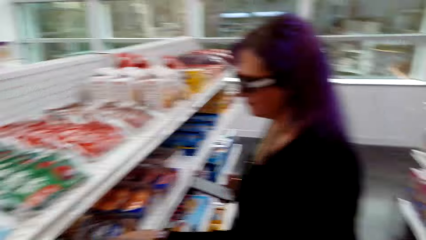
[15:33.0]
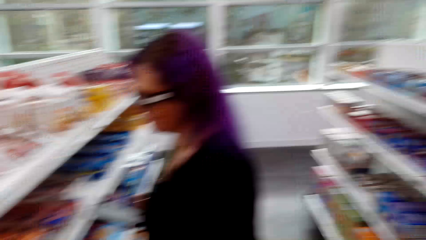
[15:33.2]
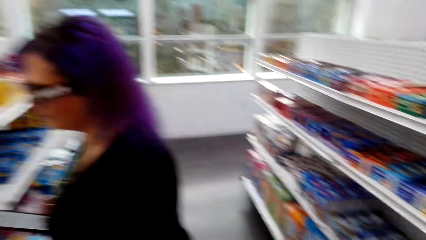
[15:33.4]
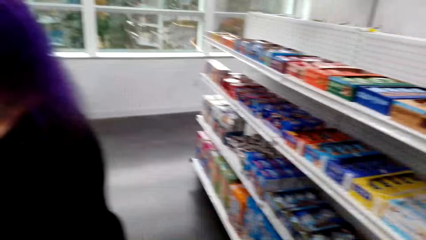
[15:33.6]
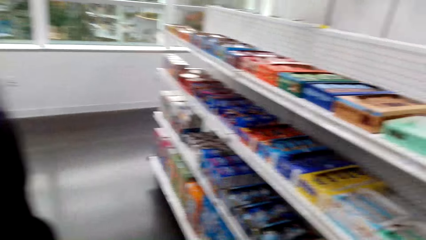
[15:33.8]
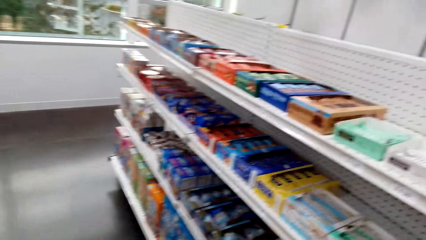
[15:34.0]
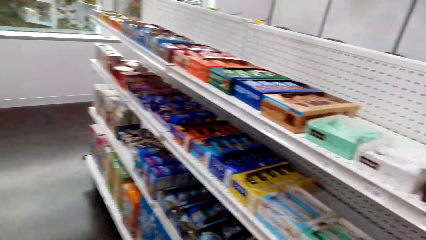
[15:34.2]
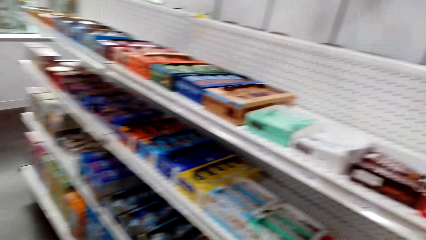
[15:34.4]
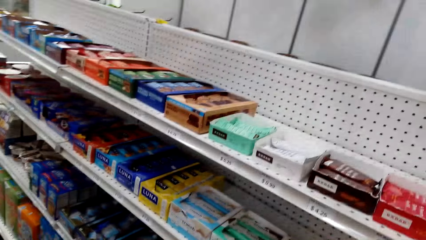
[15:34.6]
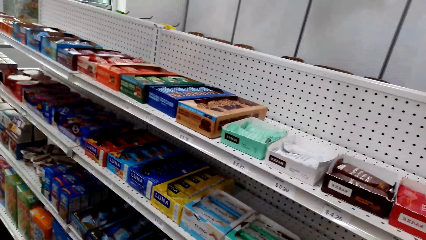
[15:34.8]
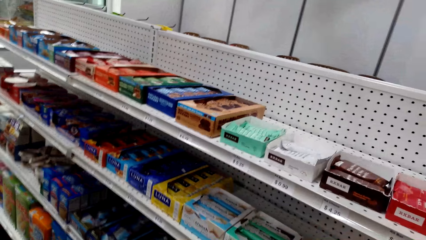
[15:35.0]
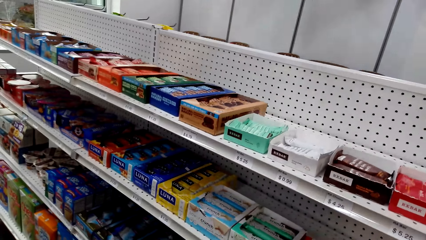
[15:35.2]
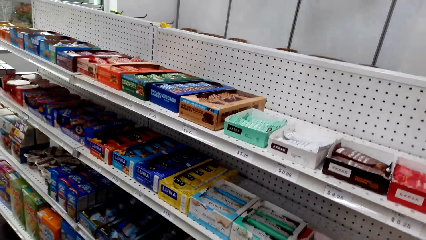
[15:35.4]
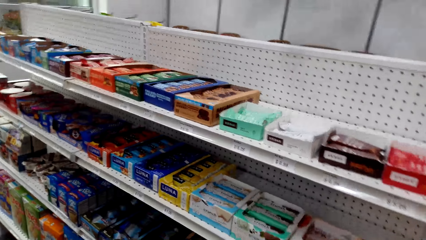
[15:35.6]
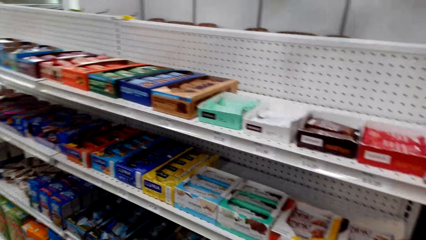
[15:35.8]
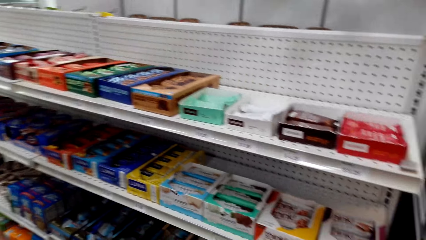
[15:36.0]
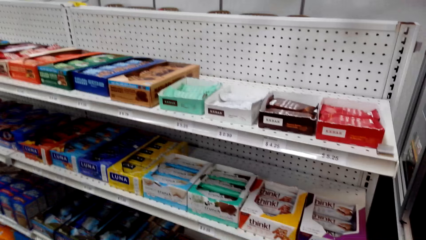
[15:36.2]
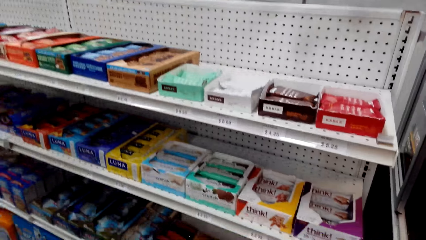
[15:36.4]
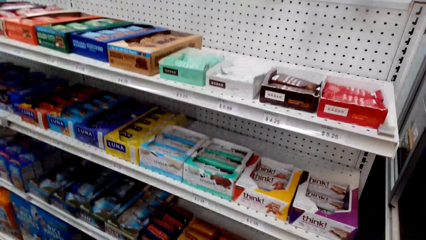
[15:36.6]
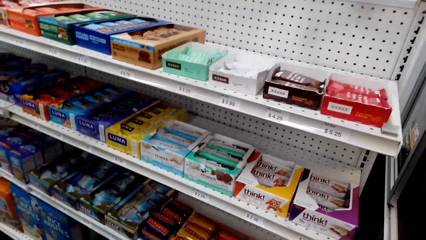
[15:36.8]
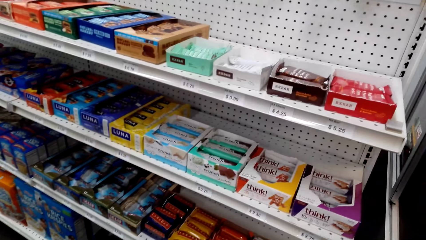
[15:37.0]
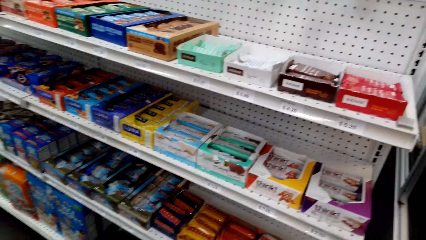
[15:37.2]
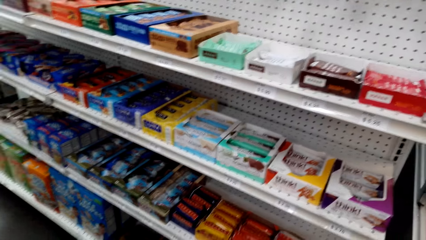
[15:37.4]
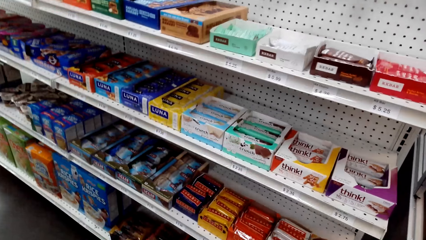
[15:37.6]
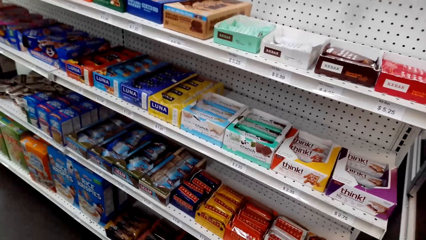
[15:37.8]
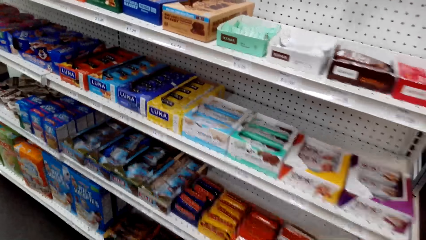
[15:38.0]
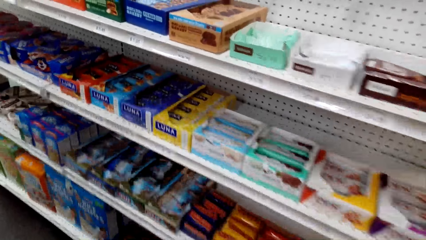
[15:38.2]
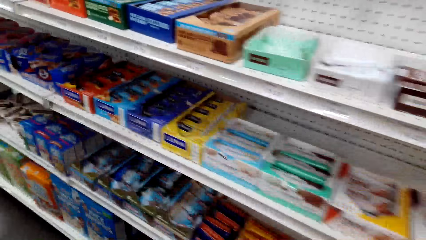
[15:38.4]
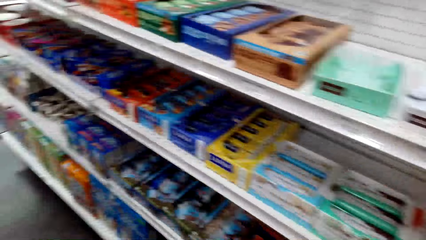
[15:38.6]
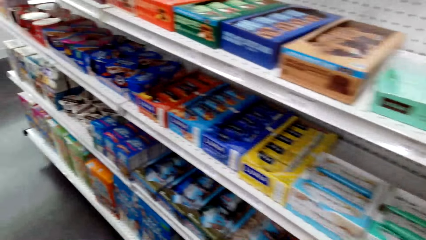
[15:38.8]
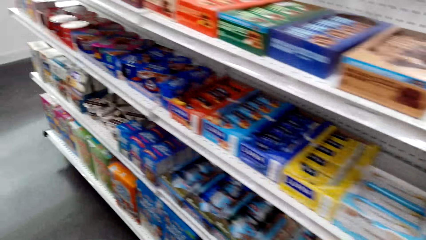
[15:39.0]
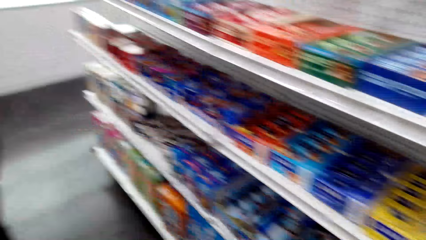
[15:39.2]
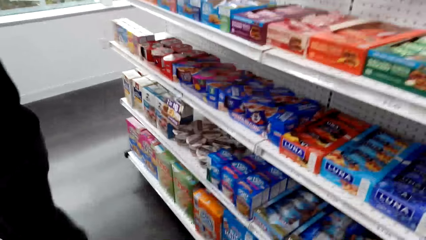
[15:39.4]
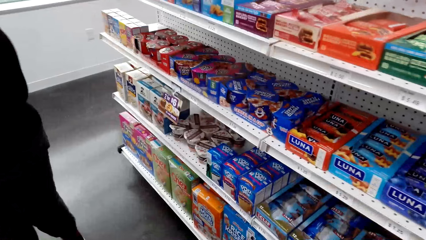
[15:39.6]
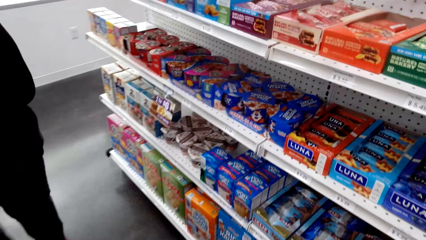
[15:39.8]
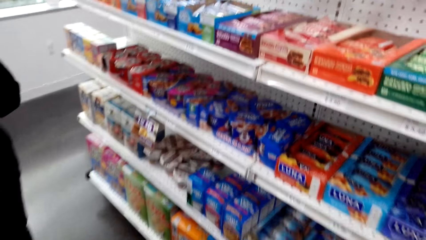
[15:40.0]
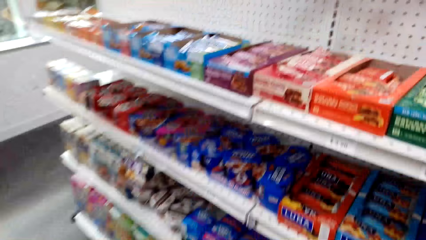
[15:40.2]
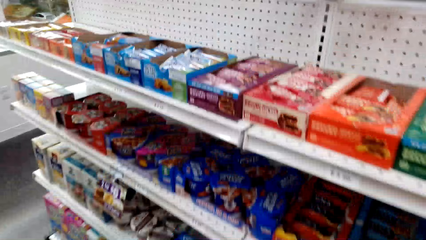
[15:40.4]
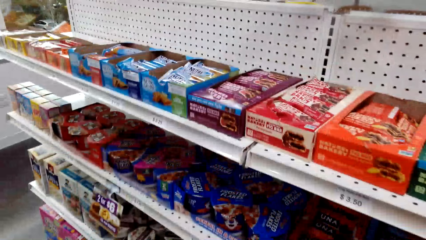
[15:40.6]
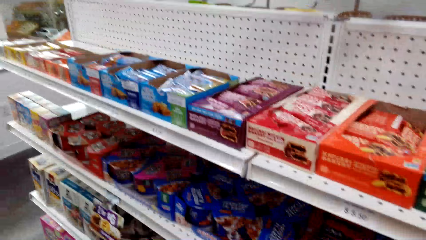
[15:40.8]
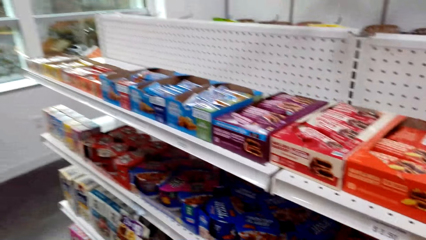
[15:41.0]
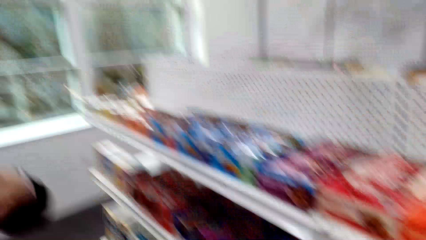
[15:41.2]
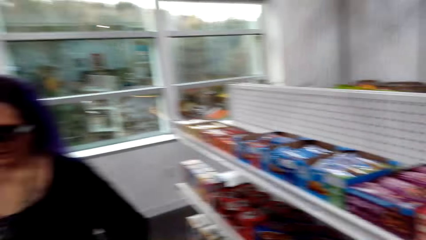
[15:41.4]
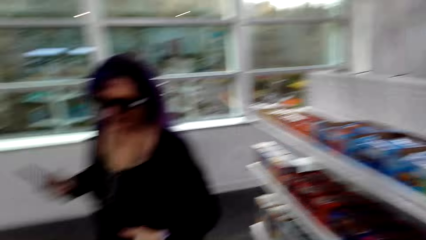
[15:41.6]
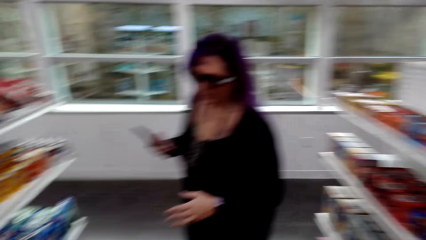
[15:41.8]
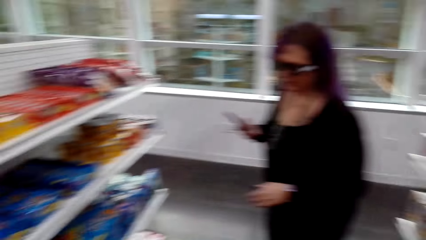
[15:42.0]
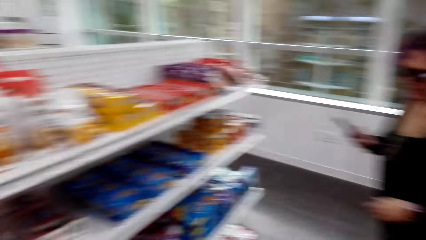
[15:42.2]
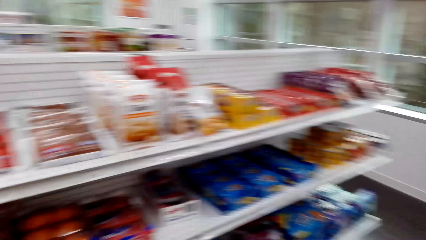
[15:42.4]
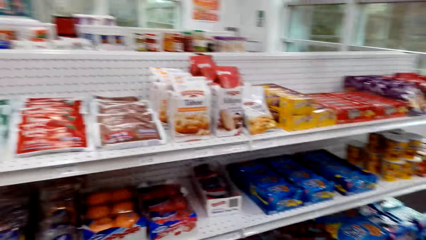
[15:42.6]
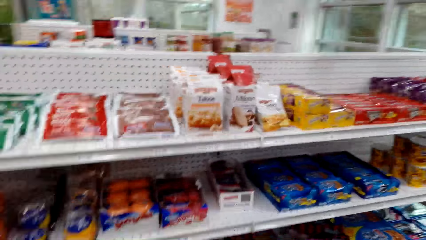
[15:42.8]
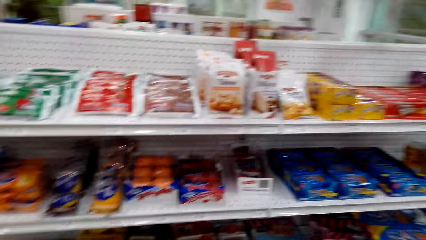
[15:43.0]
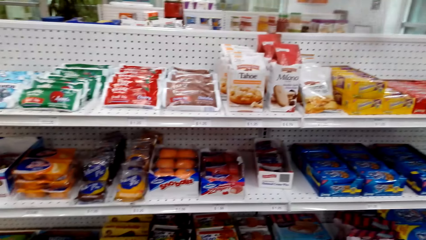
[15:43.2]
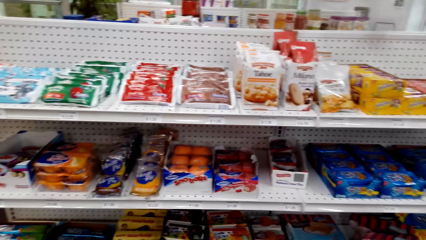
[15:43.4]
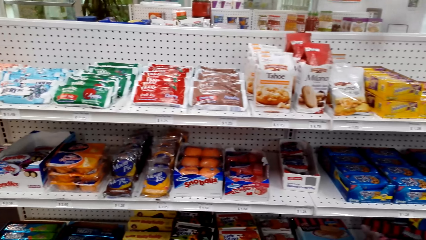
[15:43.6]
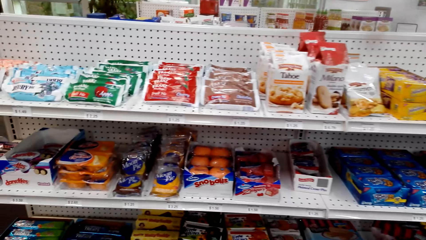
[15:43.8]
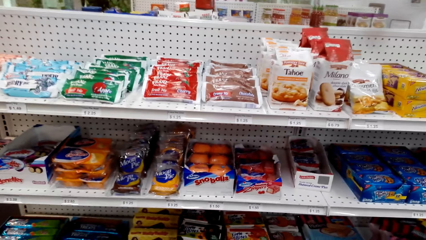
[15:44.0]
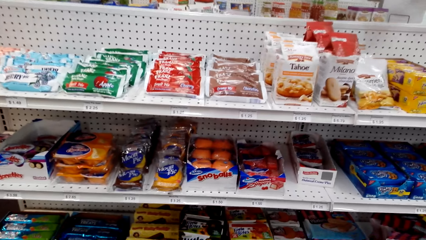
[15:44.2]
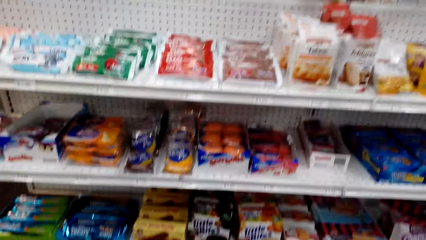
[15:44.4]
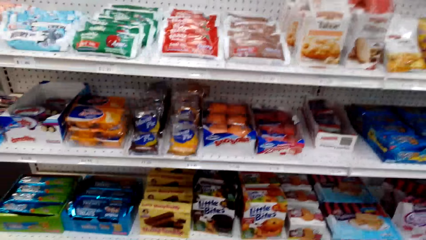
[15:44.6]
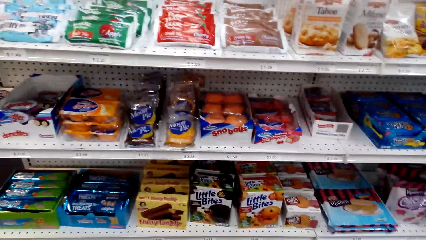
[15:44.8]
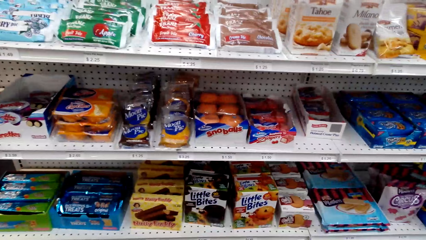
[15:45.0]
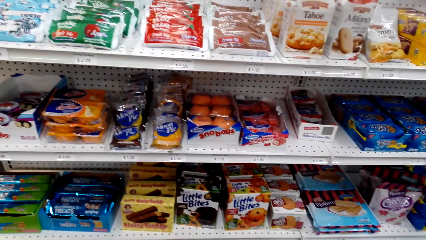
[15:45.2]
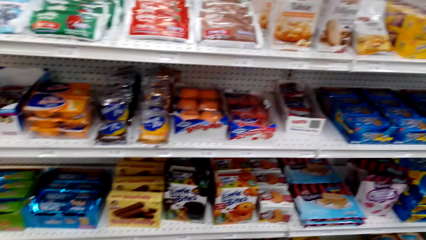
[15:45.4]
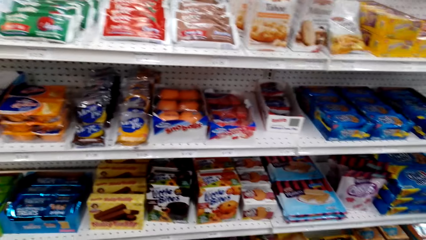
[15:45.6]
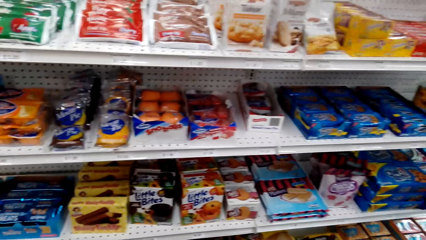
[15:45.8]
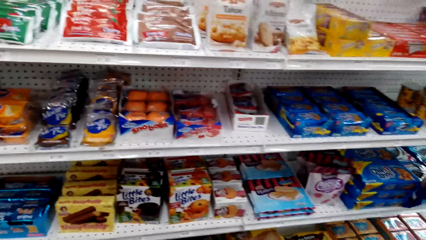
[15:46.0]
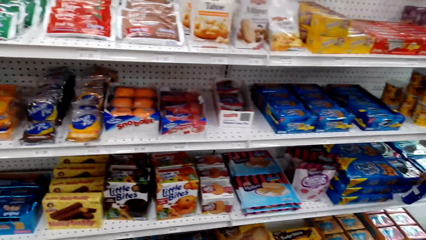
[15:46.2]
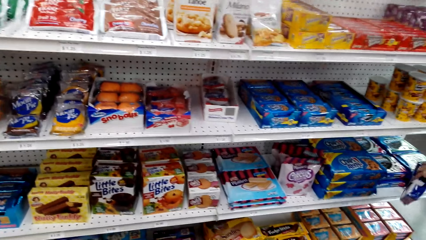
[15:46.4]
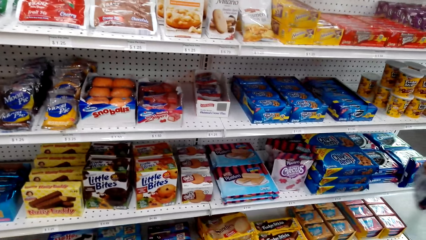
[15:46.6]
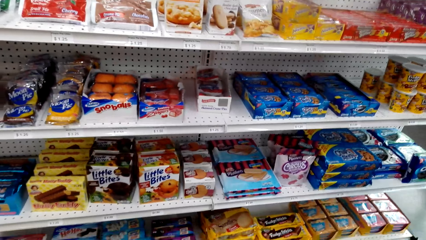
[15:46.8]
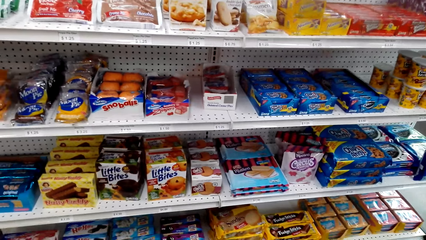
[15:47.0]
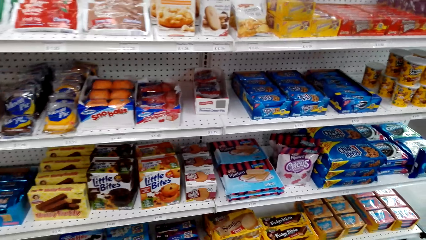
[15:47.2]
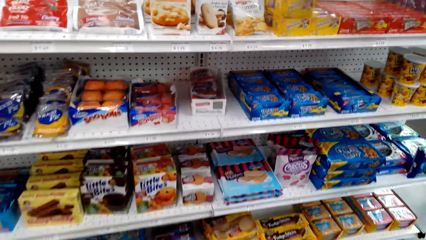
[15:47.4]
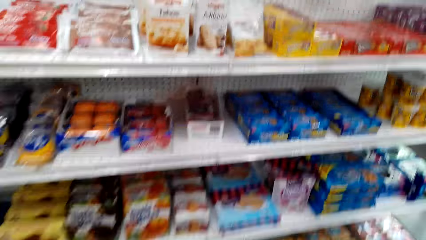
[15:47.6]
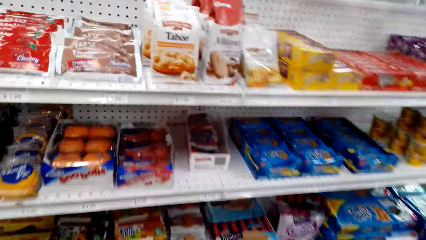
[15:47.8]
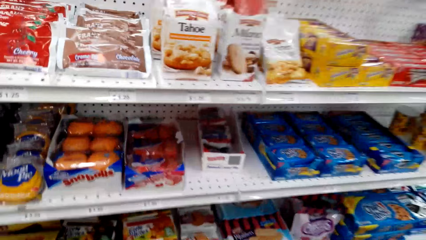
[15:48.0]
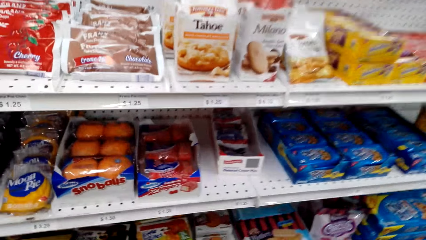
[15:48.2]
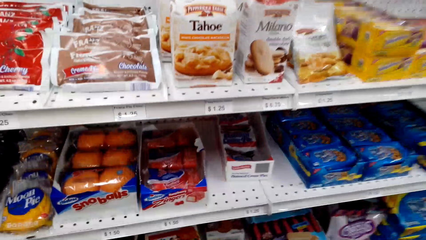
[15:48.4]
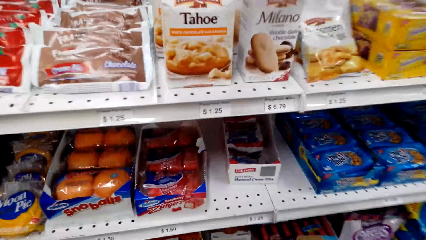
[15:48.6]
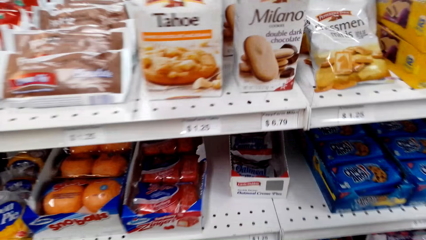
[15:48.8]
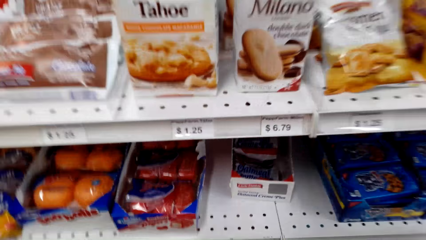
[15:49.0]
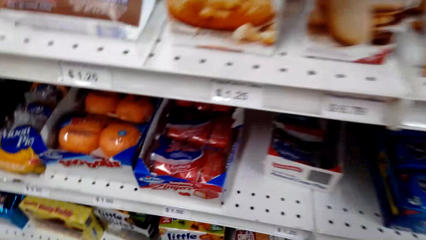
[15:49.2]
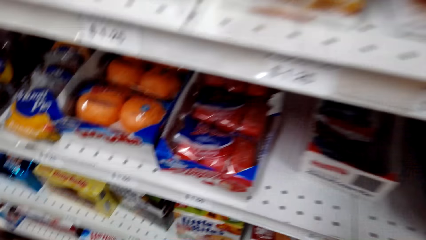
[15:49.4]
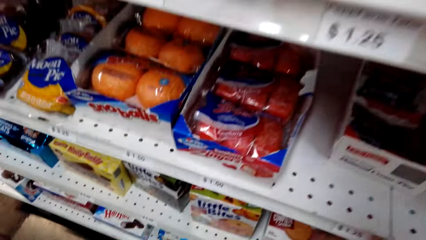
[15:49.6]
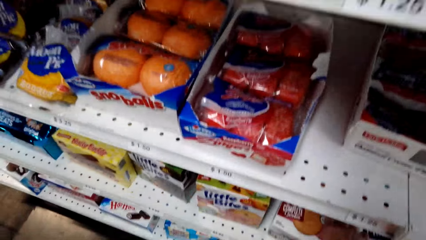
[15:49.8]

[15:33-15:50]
The camera wearer looks around the shelves. They look around the convenience store. They dialogue with a lady. They look around the shelves. The lady picks a pack of biscuits.
